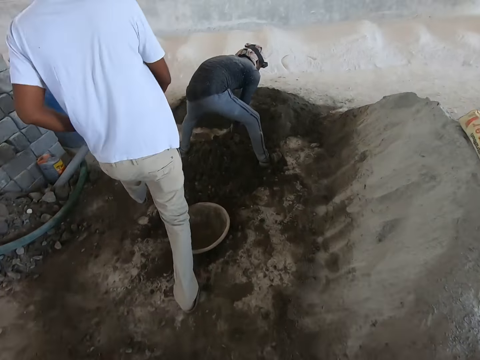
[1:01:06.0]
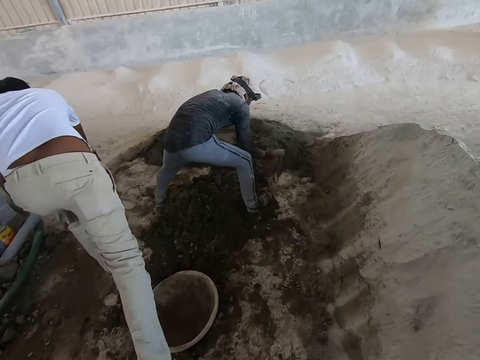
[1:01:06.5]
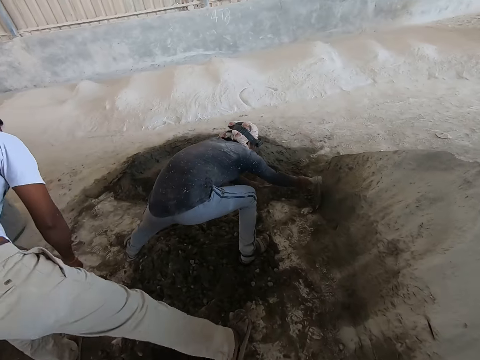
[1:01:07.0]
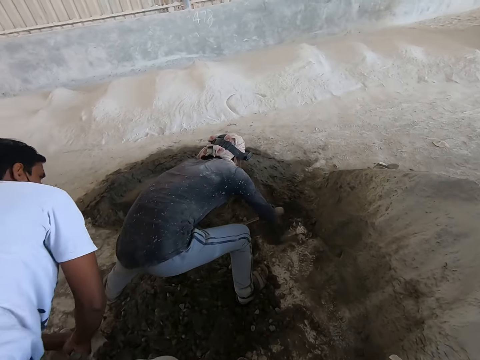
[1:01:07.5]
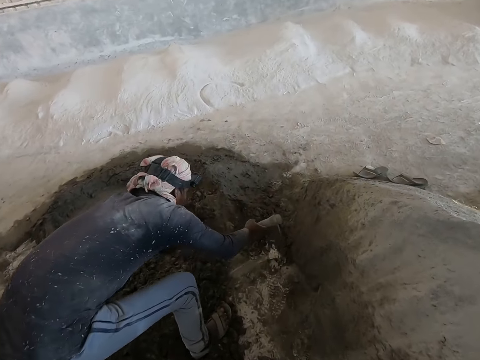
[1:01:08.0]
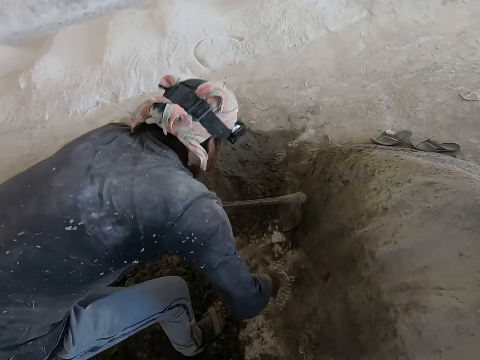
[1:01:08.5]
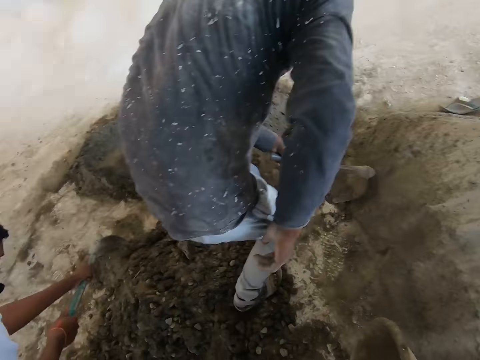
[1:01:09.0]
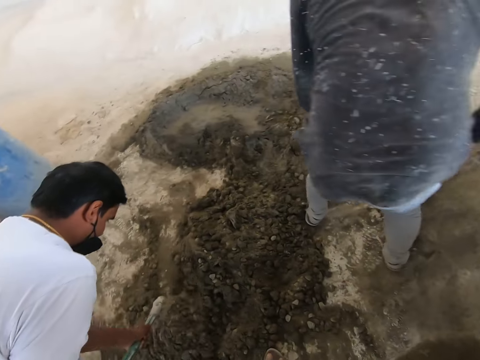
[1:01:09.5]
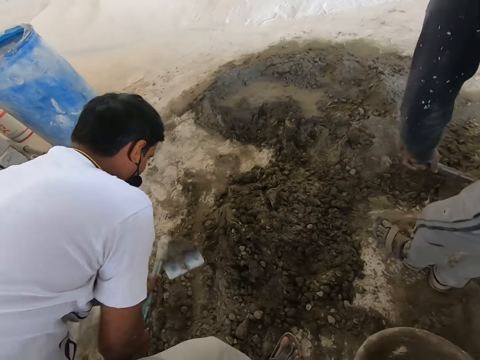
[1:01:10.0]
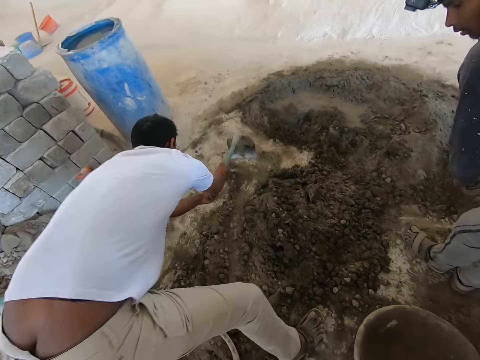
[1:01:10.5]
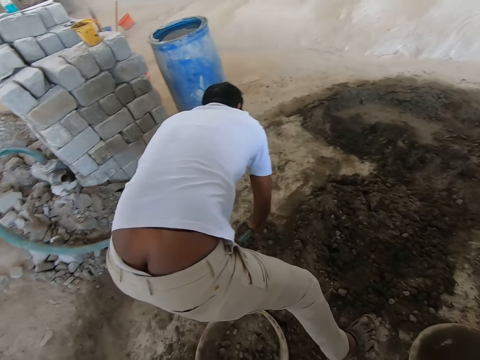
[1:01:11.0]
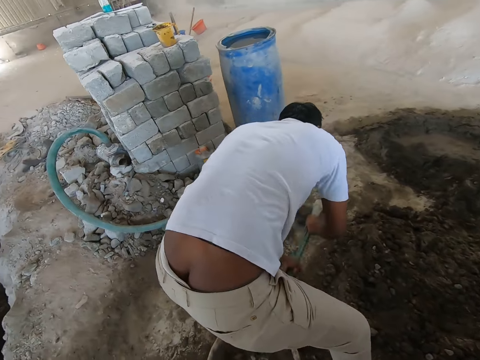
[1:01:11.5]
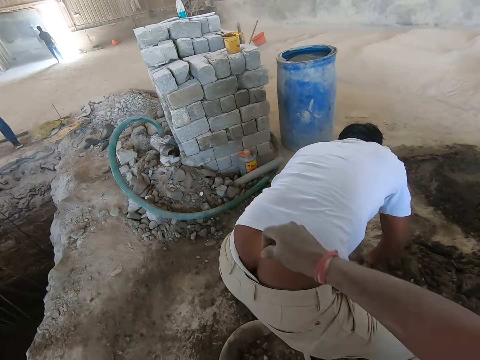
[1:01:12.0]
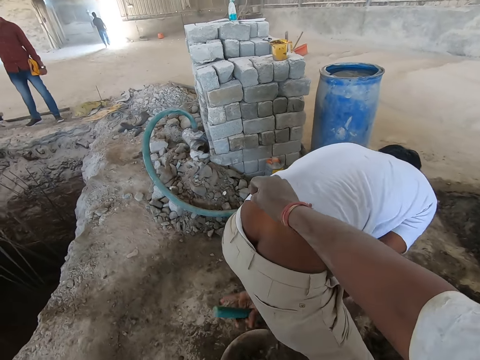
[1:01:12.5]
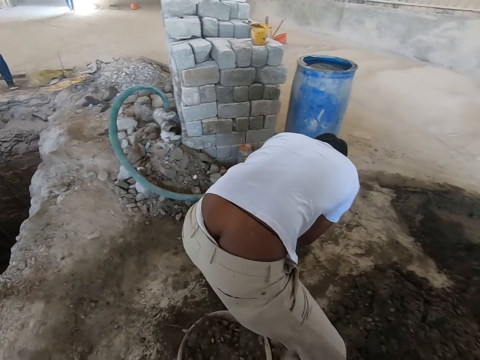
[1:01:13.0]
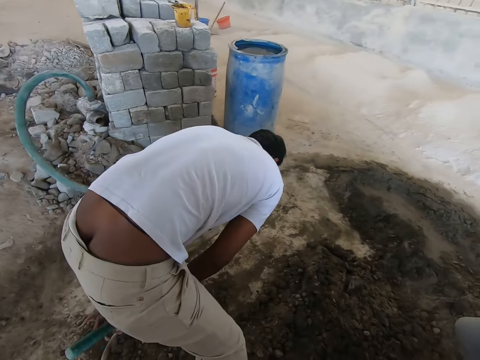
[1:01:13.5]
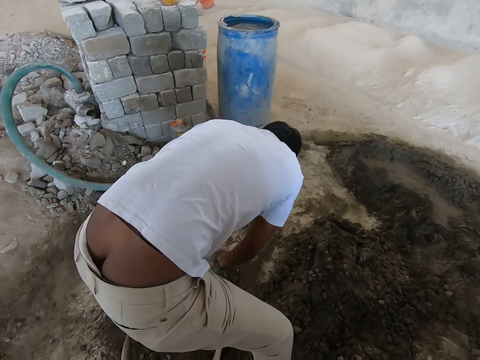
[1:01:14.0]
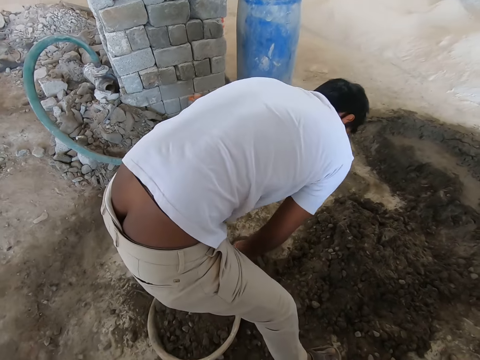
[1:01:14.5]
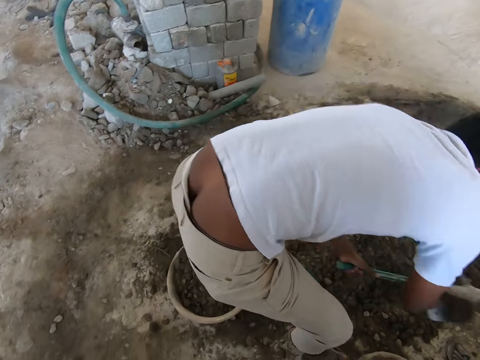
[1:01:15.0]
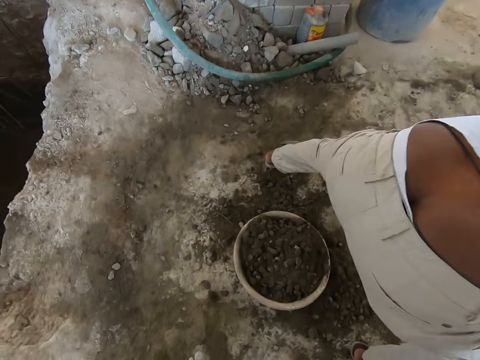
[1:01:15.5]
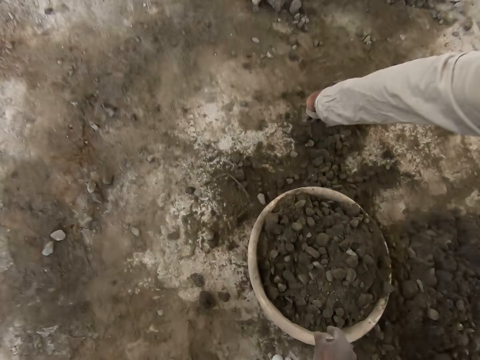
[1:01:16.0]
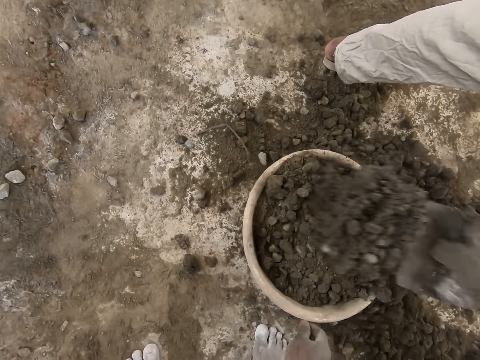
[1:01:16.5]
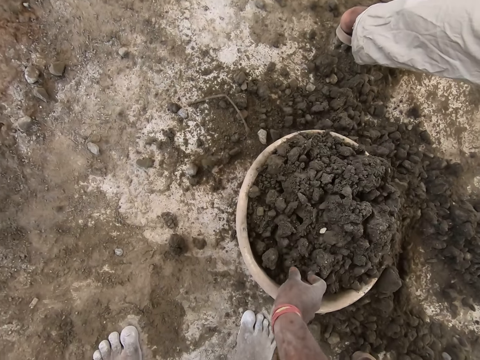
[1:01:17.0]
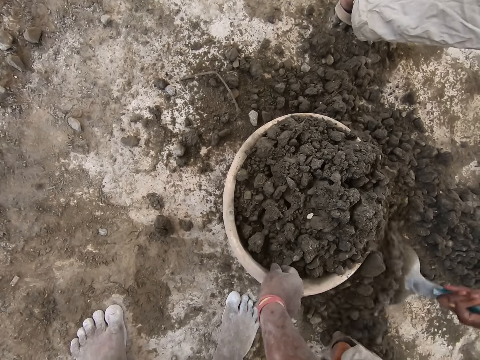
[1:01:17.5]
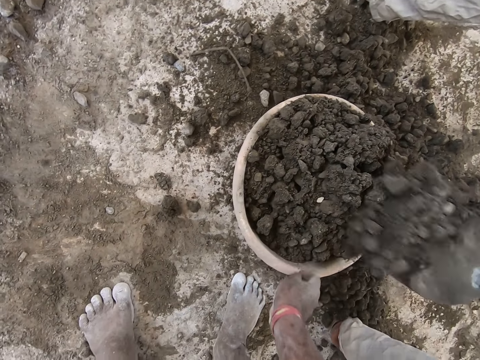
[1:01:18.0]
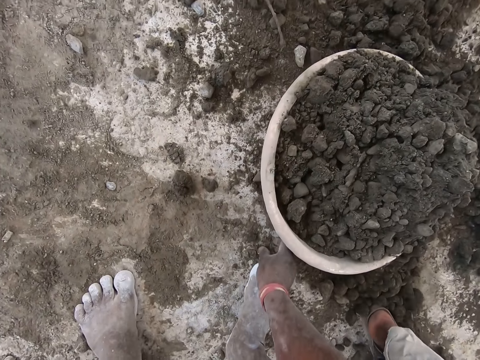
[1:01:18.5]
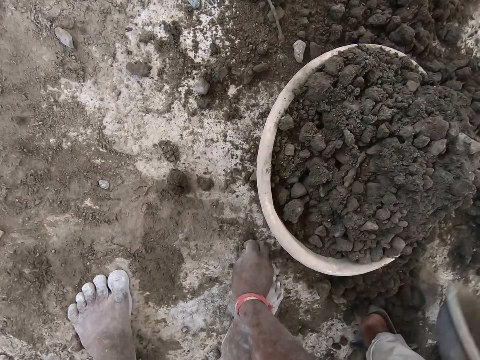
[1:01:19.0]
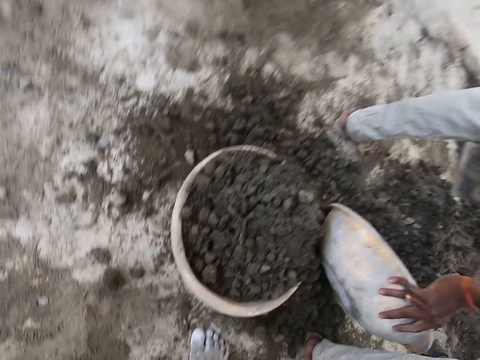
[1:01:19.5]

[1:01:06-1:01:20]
The man picks a hoe from the floor with his right hand. The camera wearer interacts with another man. The first man packs the mortar into the head pan with the hoe in both hands. The camera wearer drops the head pan on the floor with his right hand. He adjusts a shirt on the first man with his right hand. He points at the first man. He picks sand from the mortar in the head pan on the floor with his right hand. He touches the soil. He picks sand from the floor with his right hand.

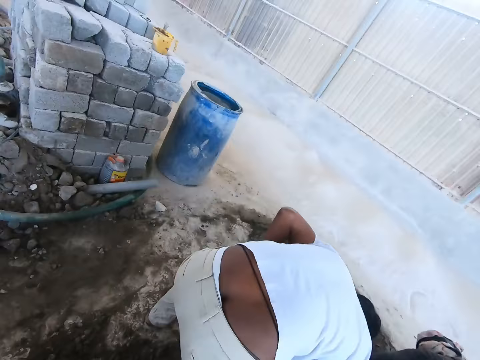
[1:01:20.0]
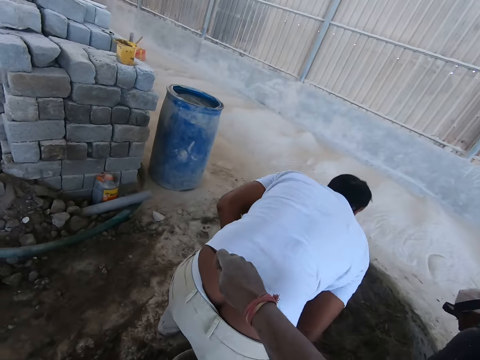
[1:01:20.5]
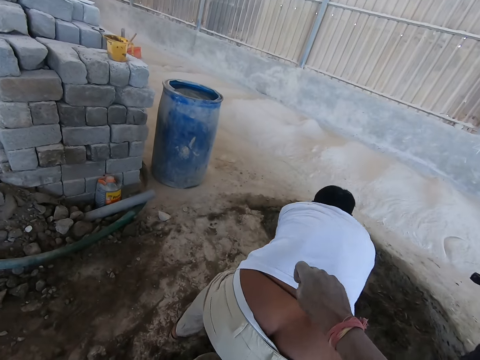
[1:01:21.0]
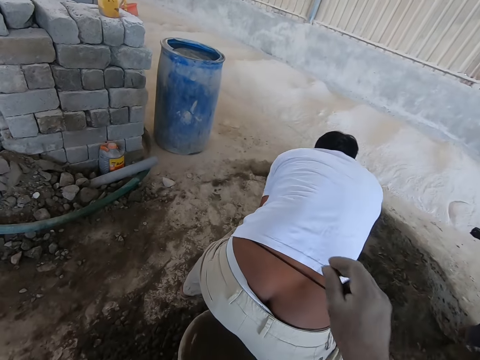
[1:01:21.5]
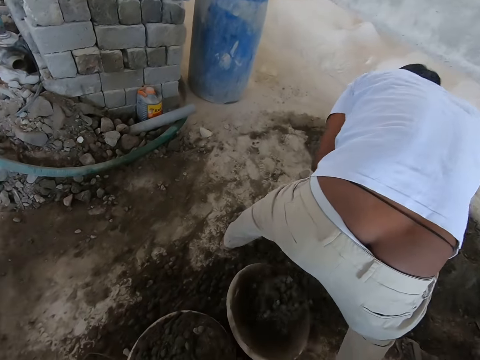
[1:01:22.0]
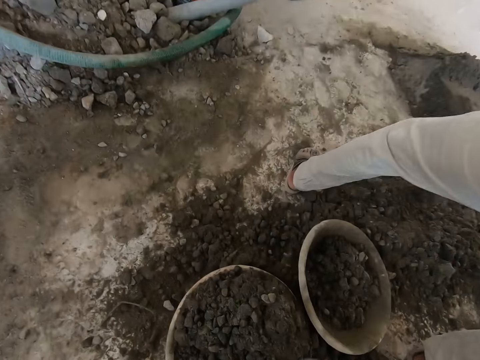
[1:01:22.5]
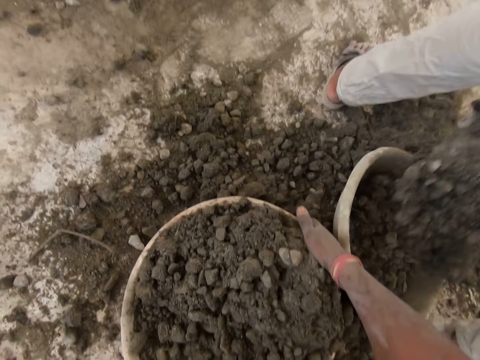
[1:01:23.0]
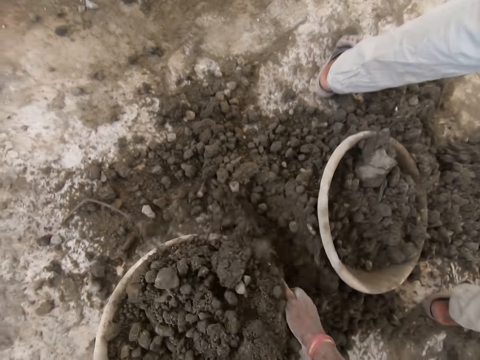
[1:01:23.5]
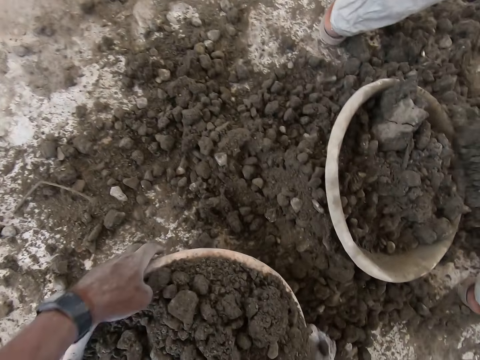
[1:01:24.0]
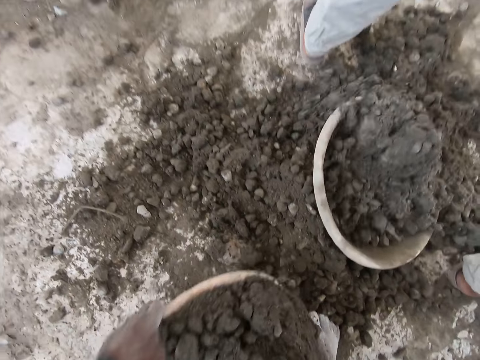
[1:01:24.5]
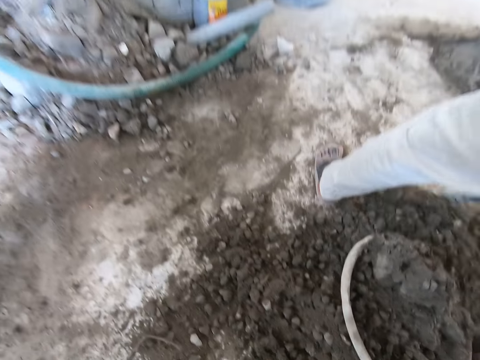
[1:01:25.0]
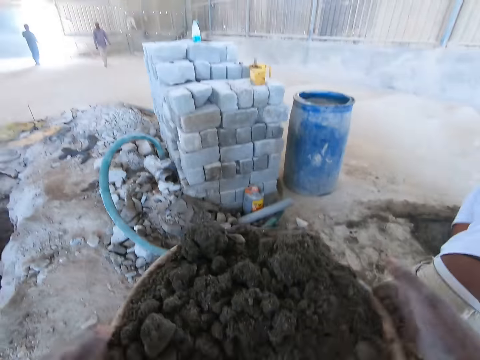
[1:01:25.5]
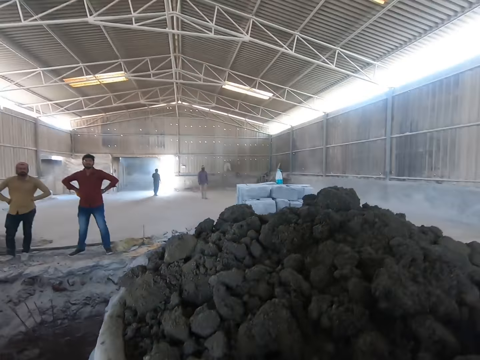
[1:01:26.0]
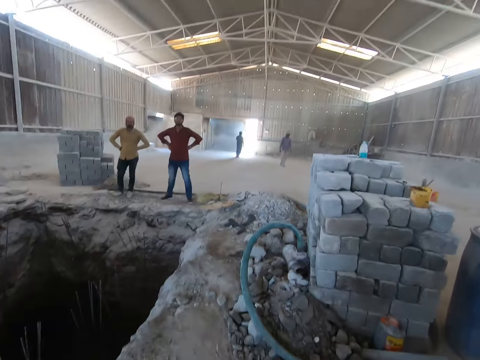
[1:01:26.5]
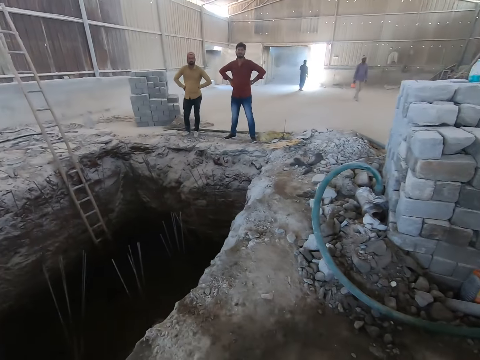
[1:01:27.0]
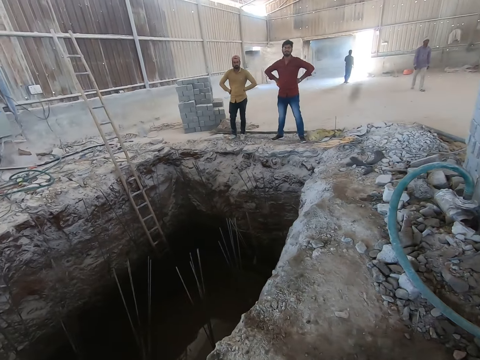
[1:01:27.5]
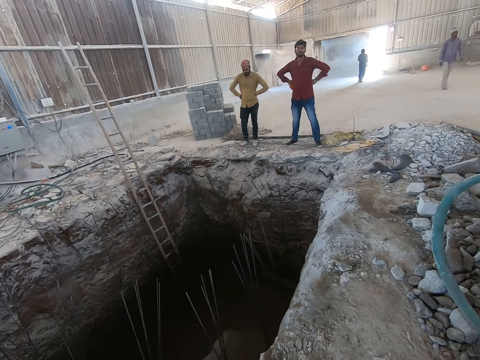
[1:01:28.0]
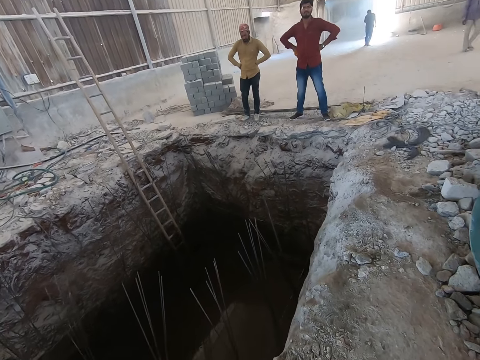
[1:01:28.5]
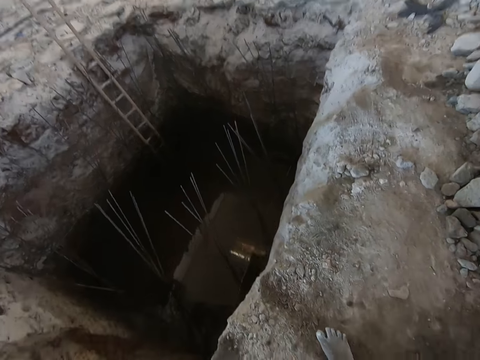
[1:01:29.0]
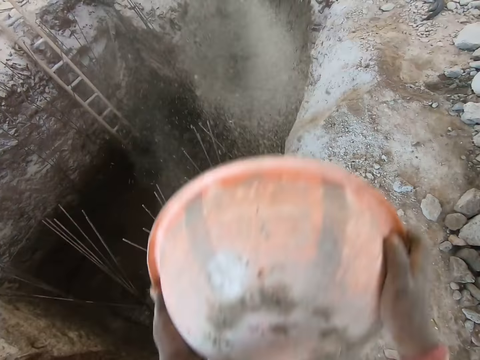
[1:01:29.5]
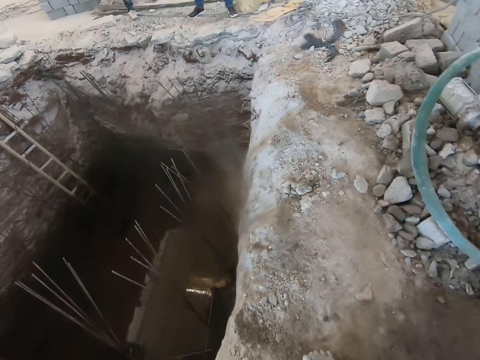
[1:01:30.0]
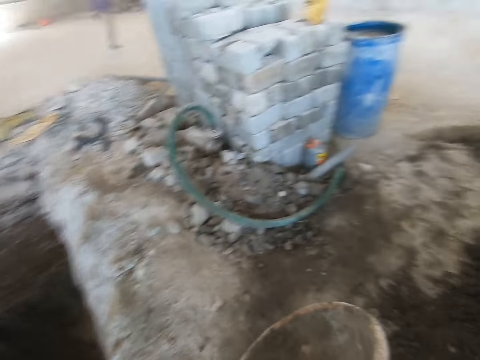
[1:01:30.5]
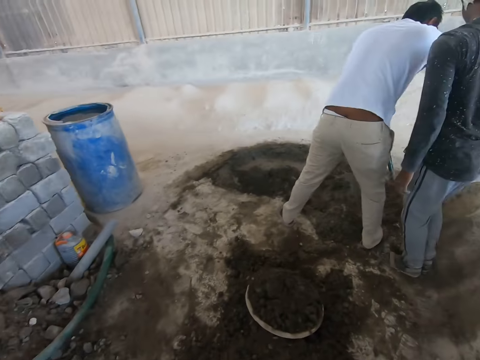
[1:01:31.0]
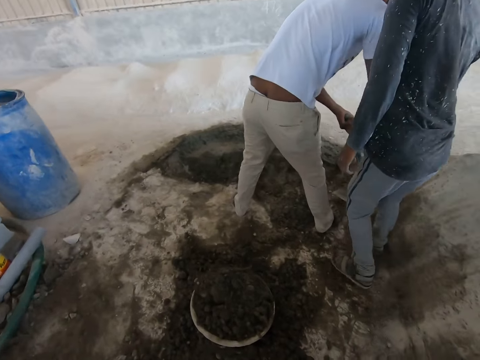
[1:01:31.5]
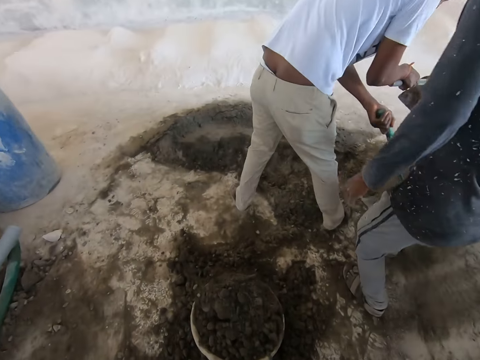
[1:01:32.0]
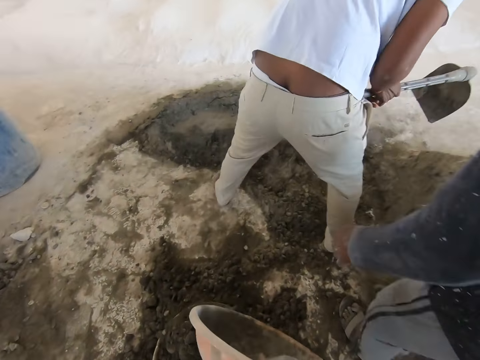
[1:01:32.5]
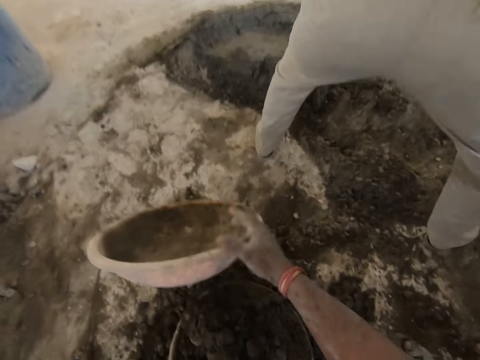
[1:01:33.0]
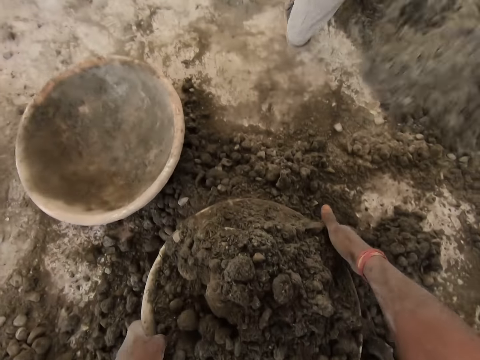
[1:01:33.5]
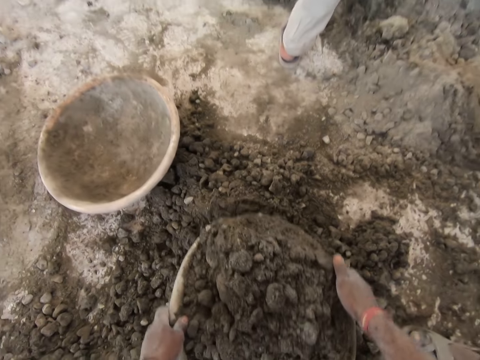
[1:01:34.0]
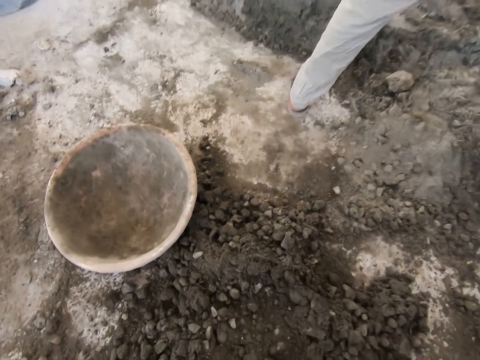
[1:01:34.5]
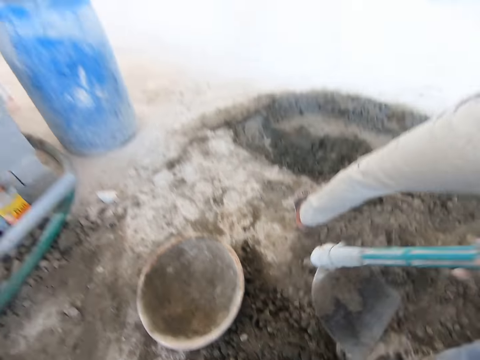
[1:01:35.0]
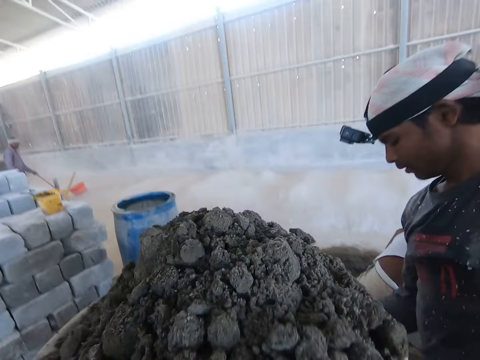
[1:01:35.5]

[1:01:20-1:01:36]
A man collects soil with another basin. The camera wearer touches the man. He pours the sand in the pants of the man with his right hand. The man digs soil with a hoe to a basin. The camera wearer carries the head pan of soil from the floor with both hands. He raises the head pan over his head with both hands. He pours the mortar in the head pan into the trench with both hands. Another man collects the hoe from the first man with his right hand. The camera wearer drops the head pan on the floor with his right hand. He carries the head pan of soil from the floor with both hands.
